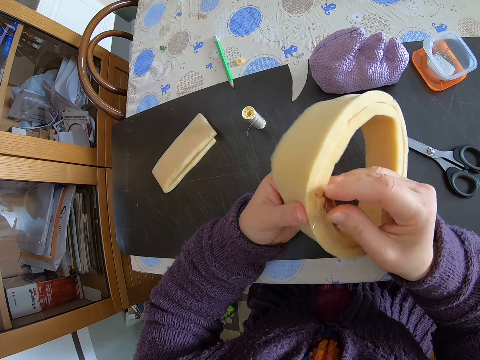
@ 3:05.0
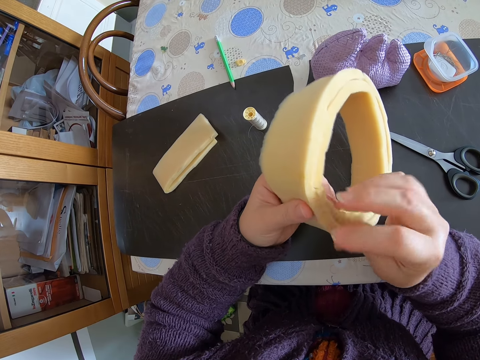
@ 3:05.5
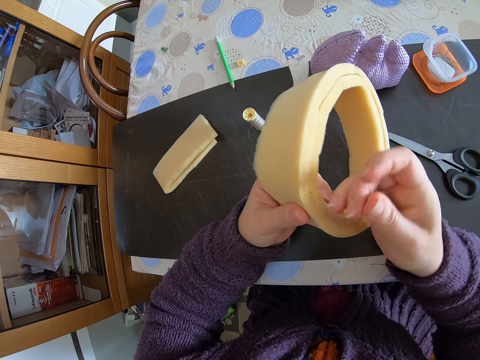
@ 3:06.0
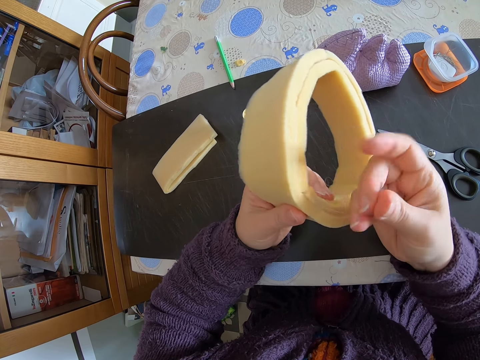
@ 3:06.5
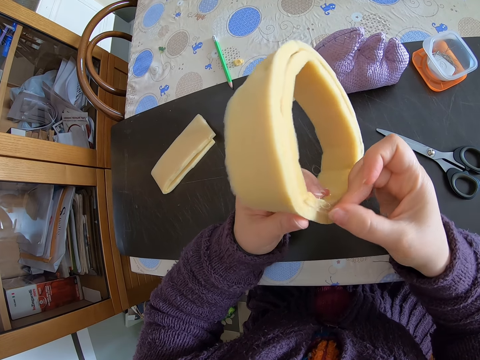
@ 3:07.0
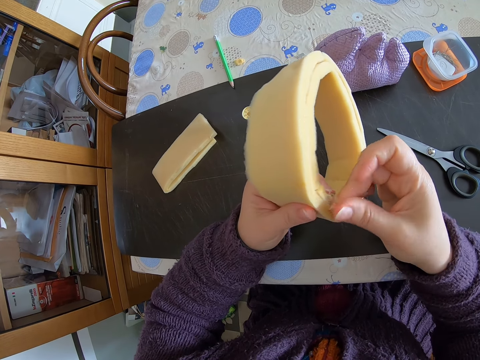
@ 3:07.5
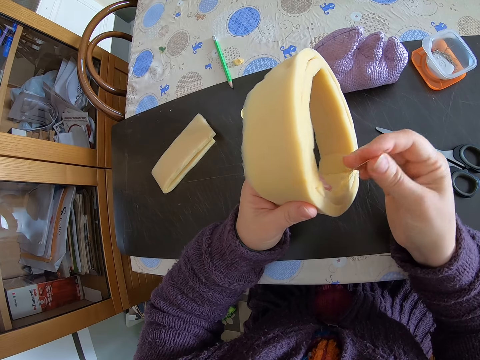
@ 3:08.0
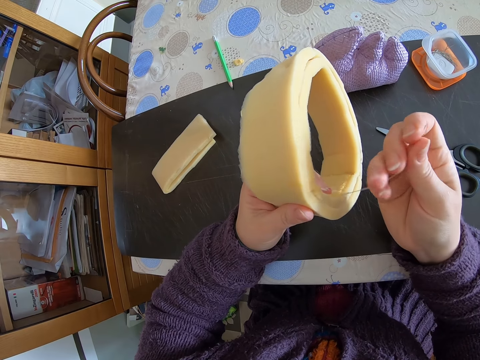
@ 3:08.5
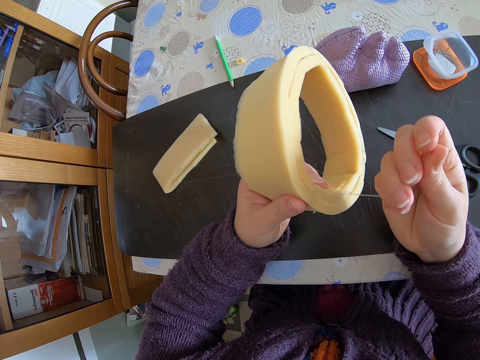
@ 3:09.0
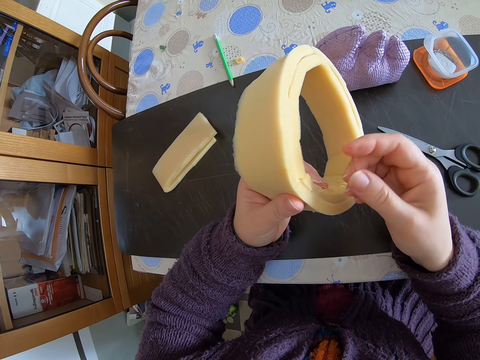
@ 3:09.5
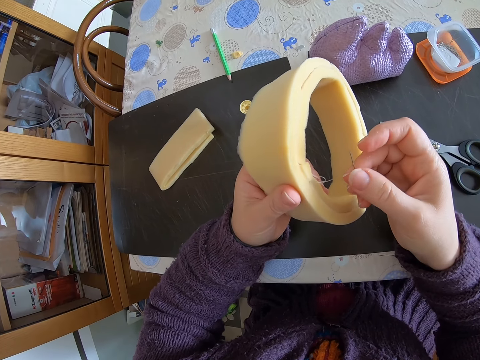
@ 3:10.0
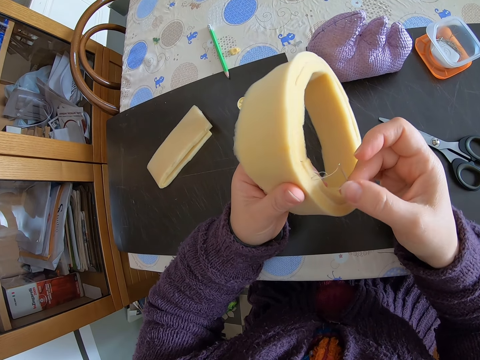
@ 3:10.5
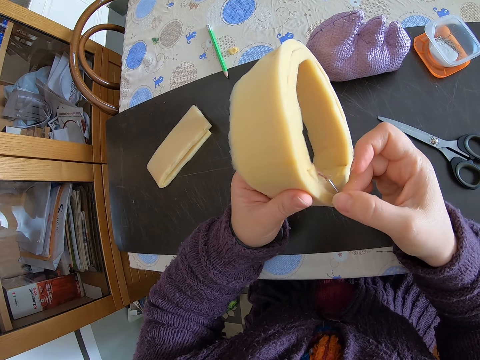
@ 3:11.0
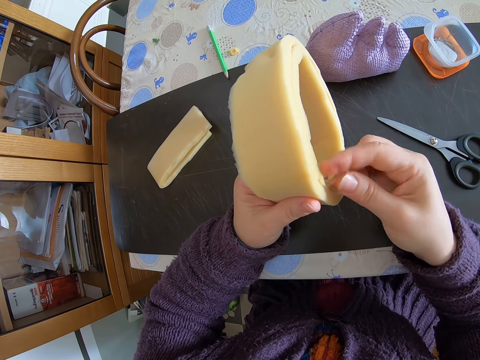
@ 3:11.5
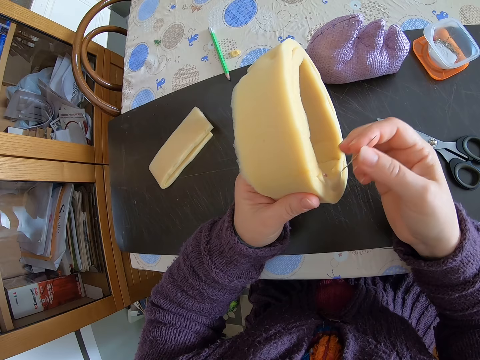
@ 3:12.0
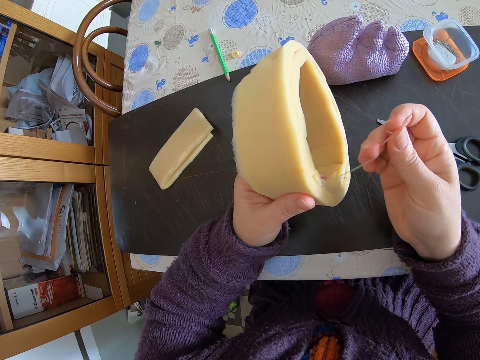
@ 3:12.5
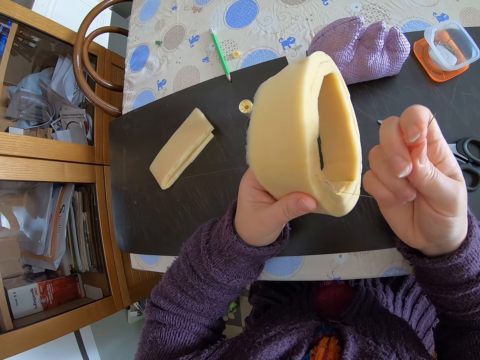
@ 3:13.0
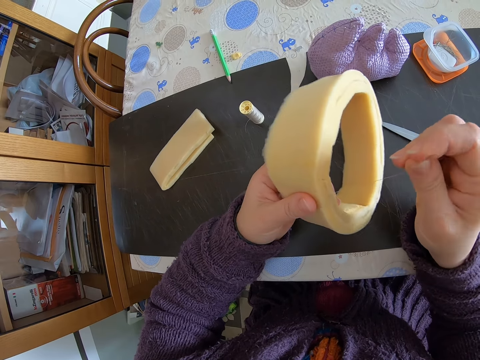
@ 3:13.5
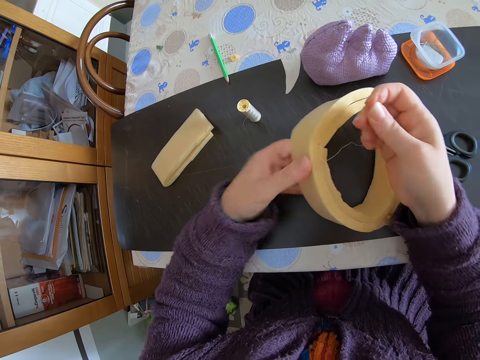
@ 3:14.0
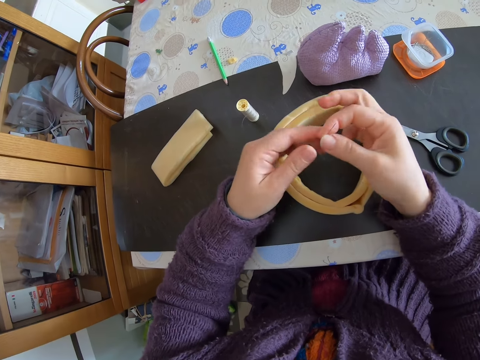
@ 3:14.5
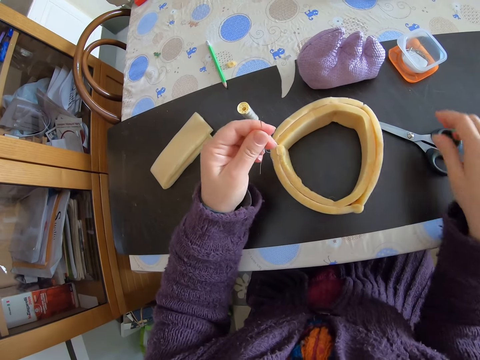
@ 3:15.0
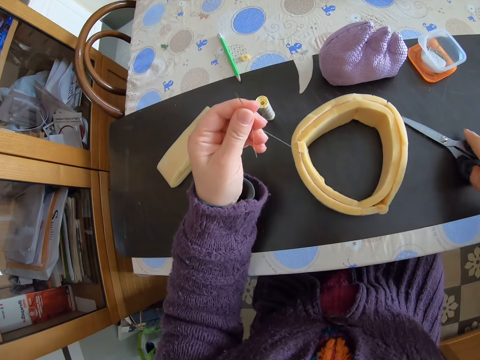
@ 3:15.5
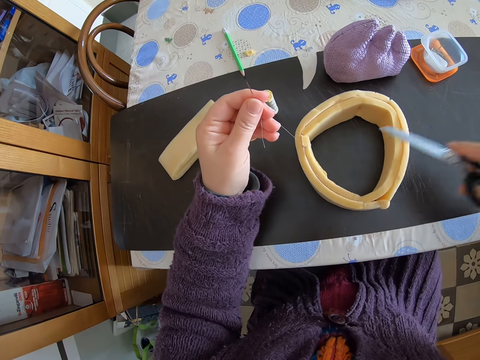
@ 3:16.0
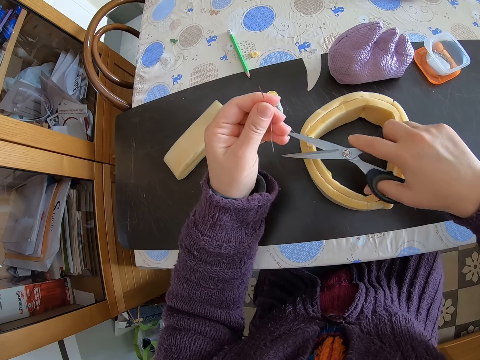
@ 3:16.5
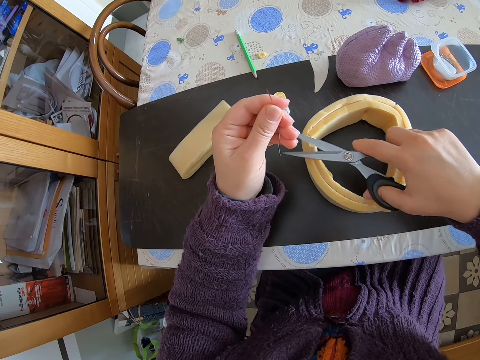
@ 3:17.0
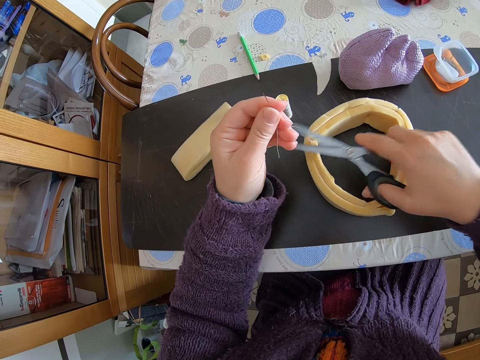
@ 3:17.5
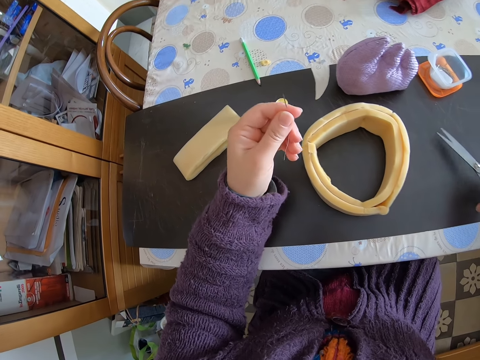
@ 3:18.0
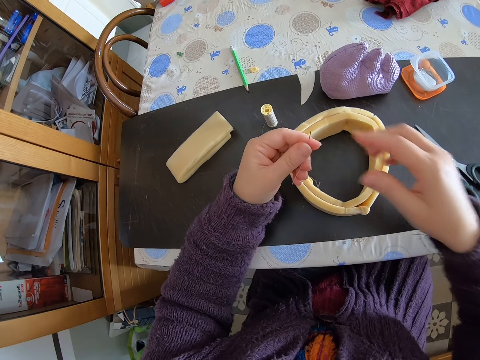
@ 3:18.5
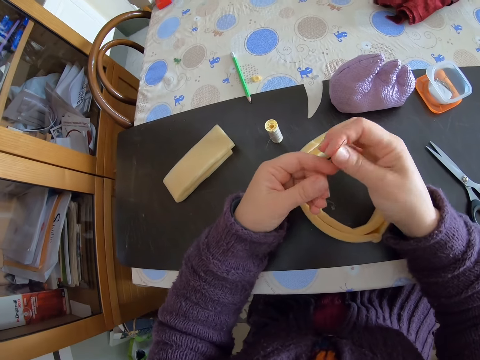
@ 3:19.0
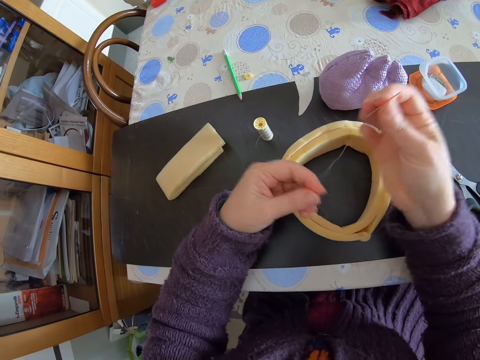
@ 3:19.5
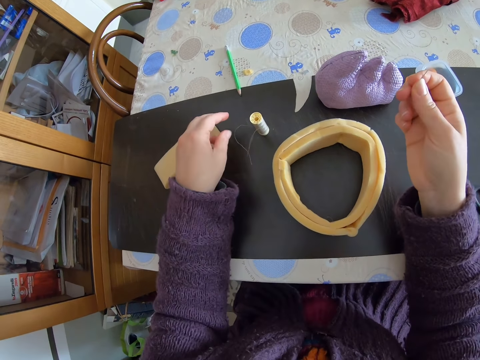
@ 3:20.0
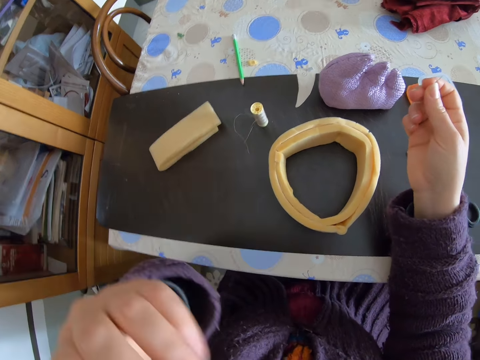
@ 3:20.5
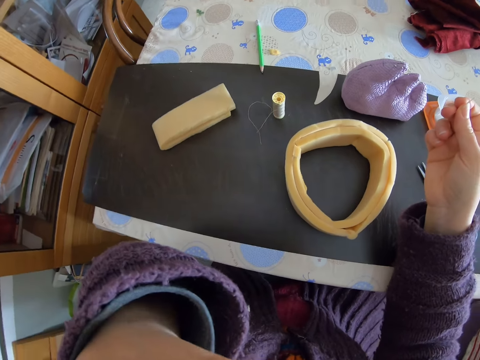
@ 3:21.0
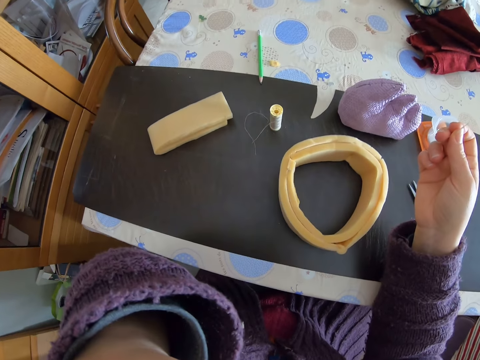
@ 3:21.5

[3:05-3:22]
The camera wearer stitches the flexible foam. She holds the sewing needle. She pulls the sewing string. She stitches the flexible foam. She pulls the sewing string. She holds the sewing needle. She pulls the sewing string. She places the flexible foam on the table. She passes the needle from her right hand to her left hand. She holds the sewing needle. She picks up the pair of scissors with her right hand from the table. She cuts the thread with the pair of scissors. She places the pair of scissors on the table. She pulls the thread with her right hand from her left hand. She holds the sewing needle. She holds the sewing string. She drops a small piece of thread with her left hand. She places the sewing needle and string on the table. She touches her face. She moves her hand.

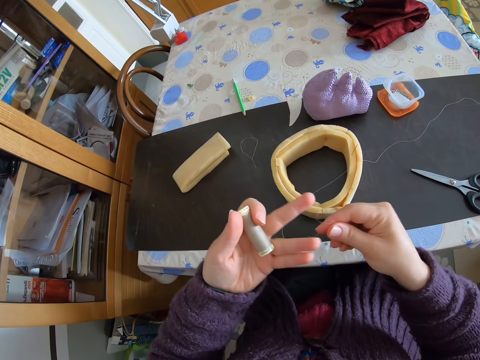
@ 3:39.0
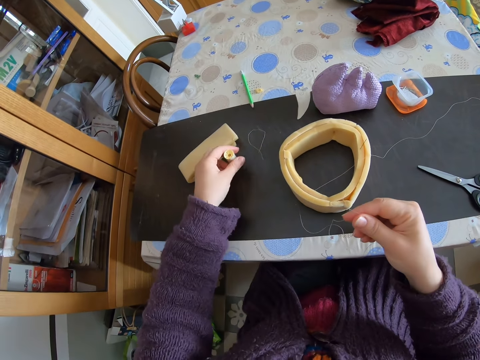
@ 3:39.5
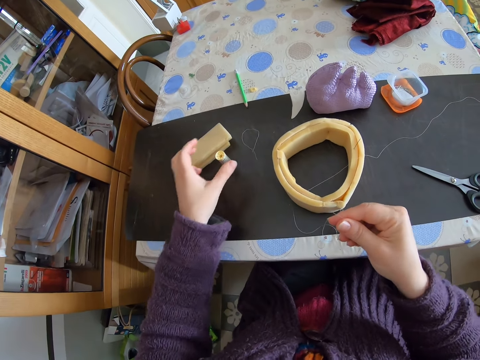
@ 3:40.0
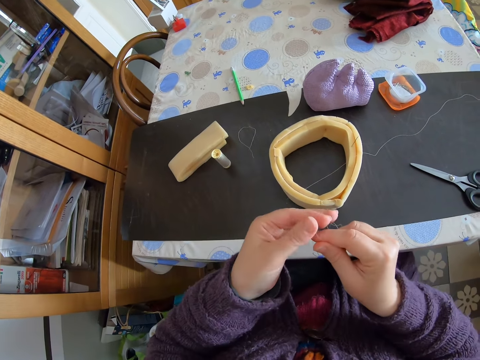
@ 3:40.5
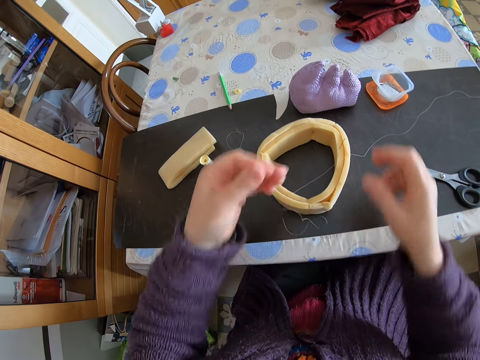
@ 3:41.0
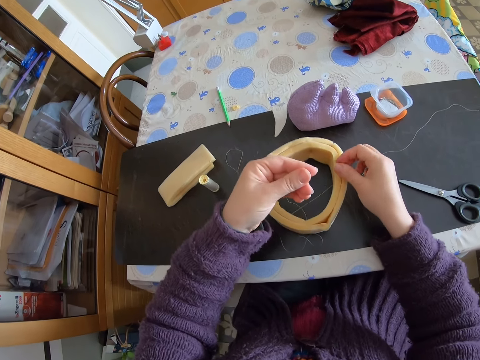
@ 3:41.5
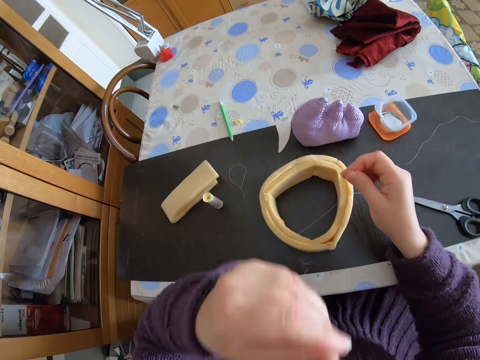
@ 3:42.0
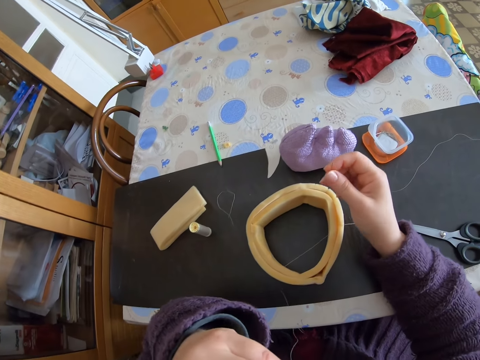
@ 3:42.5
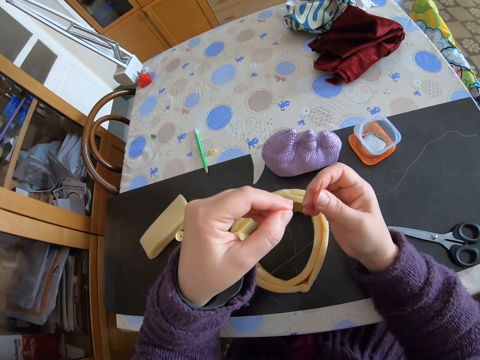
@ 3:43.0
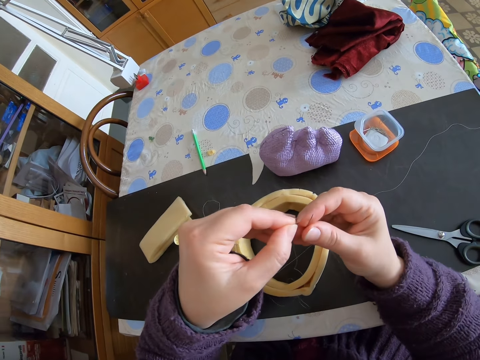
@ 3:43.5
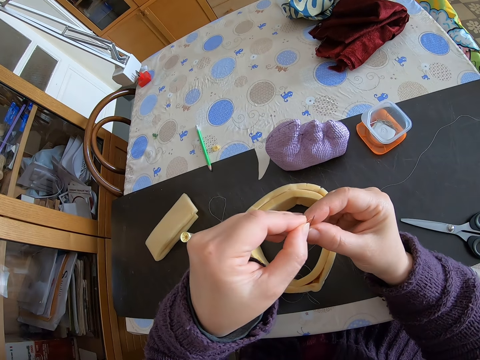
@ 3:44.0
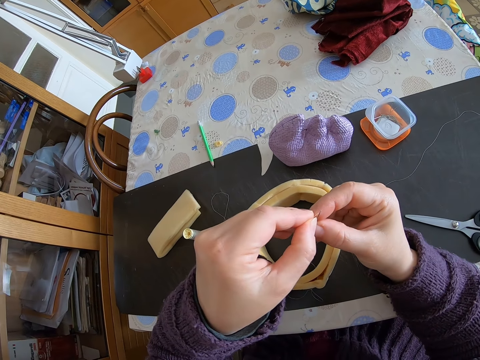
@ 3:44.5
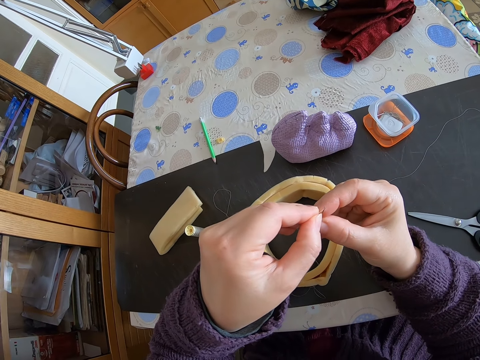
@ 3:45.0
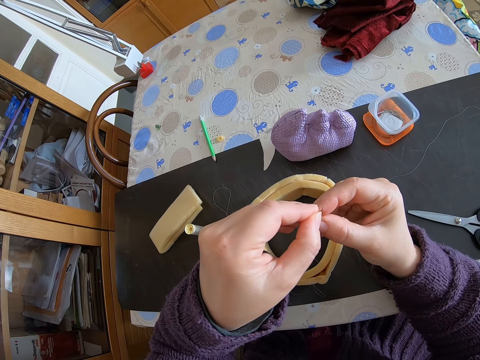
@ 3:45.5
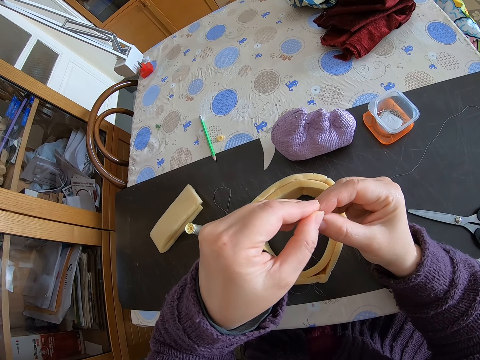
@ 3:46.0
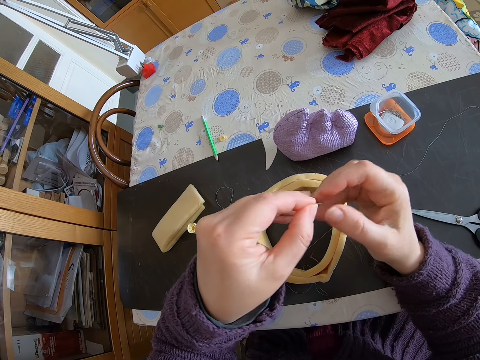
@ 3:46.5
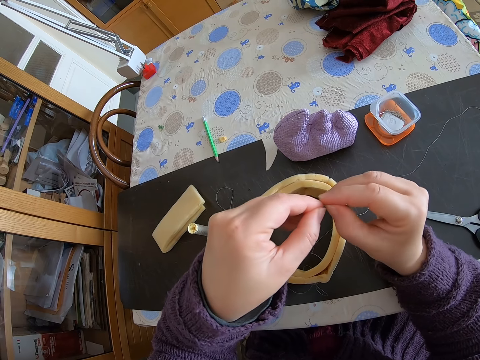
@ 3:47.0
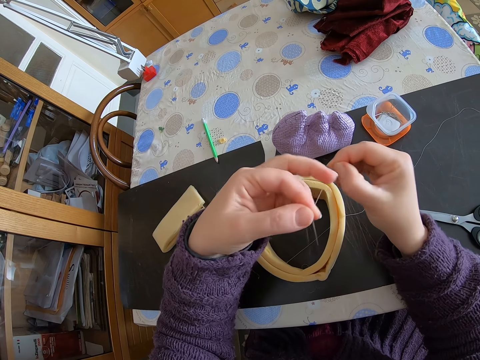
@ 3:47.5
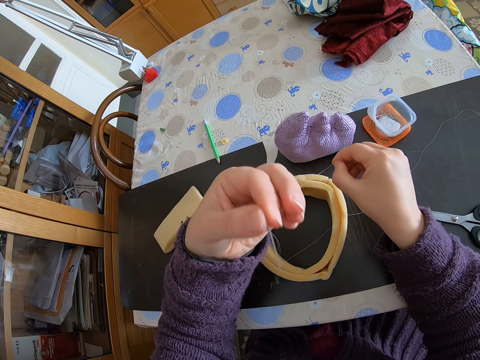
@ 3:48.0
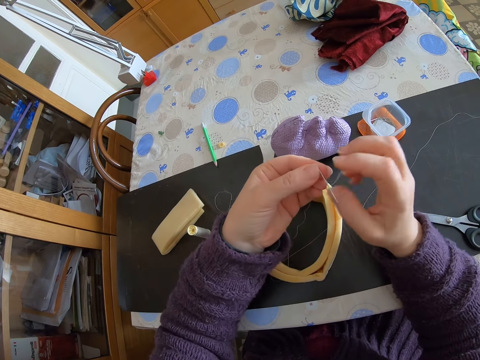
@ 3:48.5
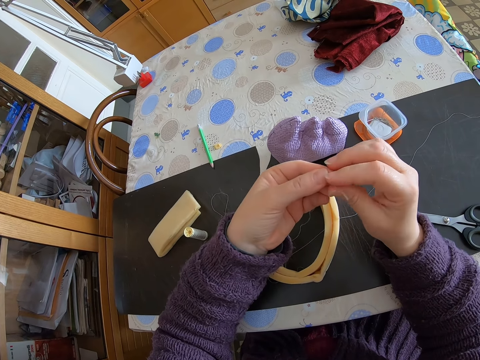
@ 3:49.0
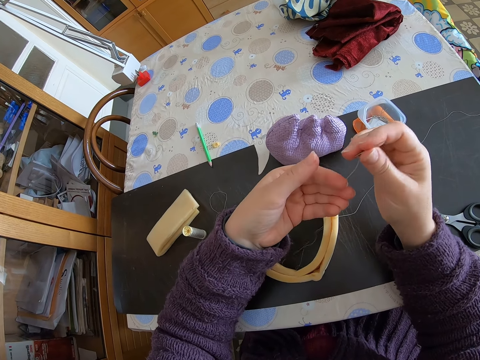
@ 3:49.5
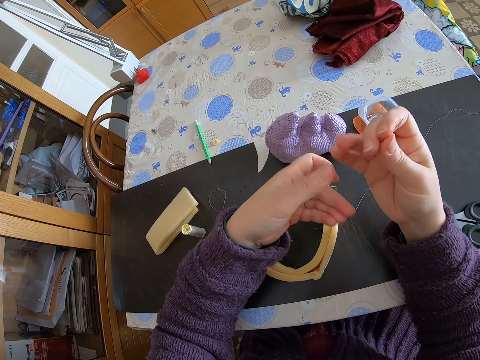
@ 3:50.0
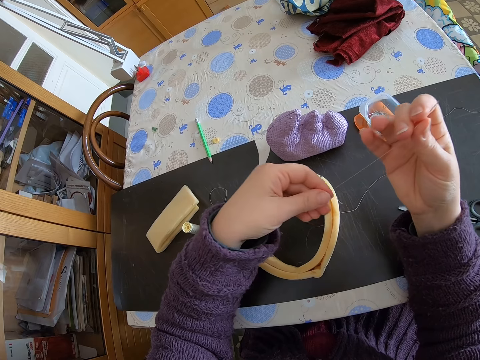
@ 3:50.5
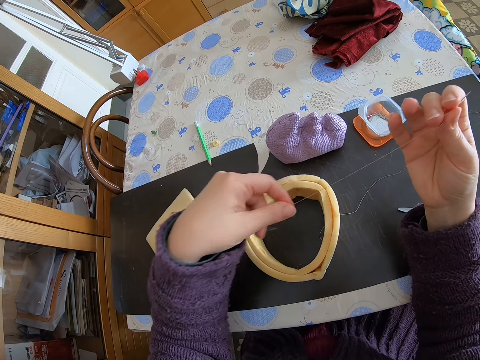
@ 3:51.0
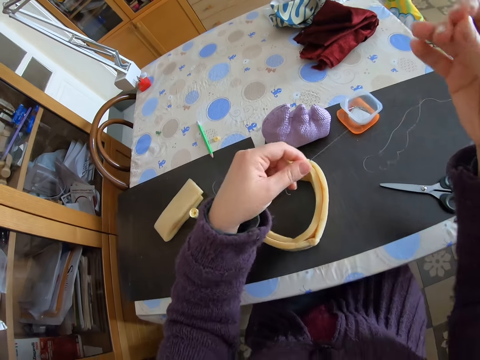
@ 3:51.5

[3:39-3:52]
The camera wearer takes the cut thread with her right hand. She holds the sewing string roll. She places the sewing string roll on the table with her left hand. She holds the cut thread with both hands. She removes the needle from the round shaped foam with her right hand. She puts the cut thread in her mouth with her left hand. She lubricates the sewing roll with her saliva. She holds the sewing needle. She inserts the thread into the hole of the needle. She pulls the thread with her right hand from the hole of the needle. She holds the needle with her right hand. She pulls the thread with her left hand. She holds the sewing string.
